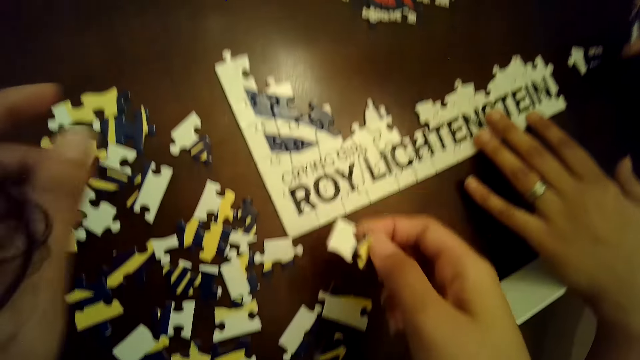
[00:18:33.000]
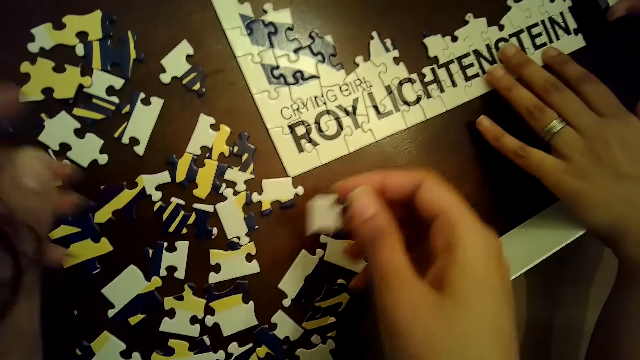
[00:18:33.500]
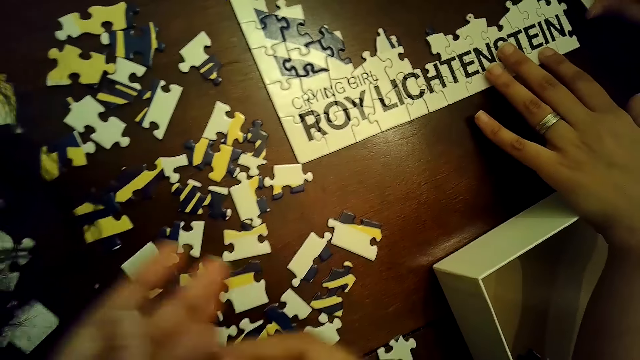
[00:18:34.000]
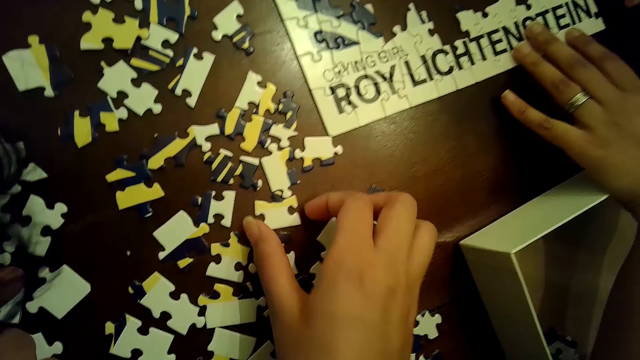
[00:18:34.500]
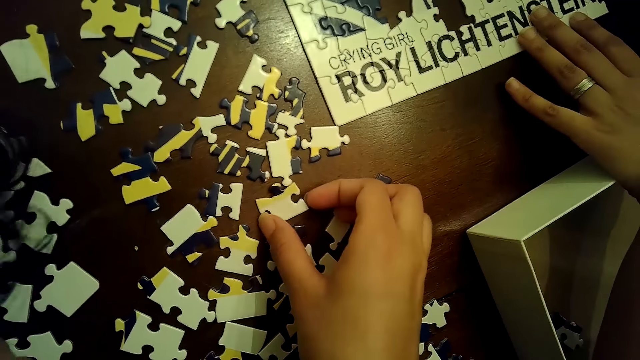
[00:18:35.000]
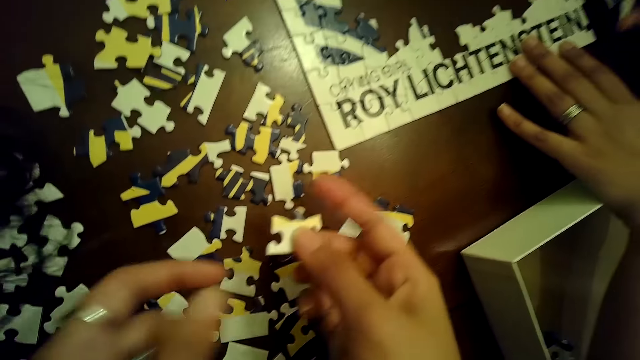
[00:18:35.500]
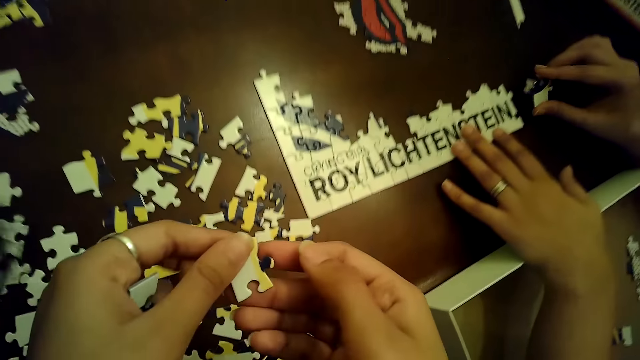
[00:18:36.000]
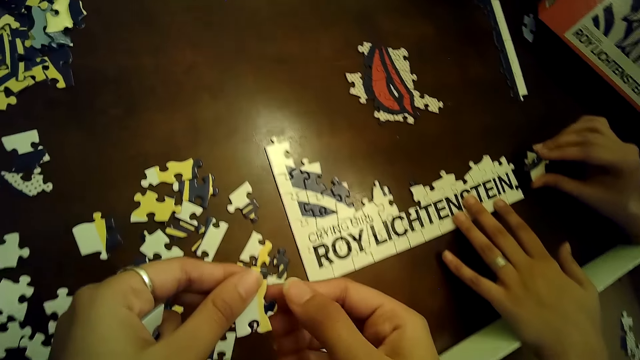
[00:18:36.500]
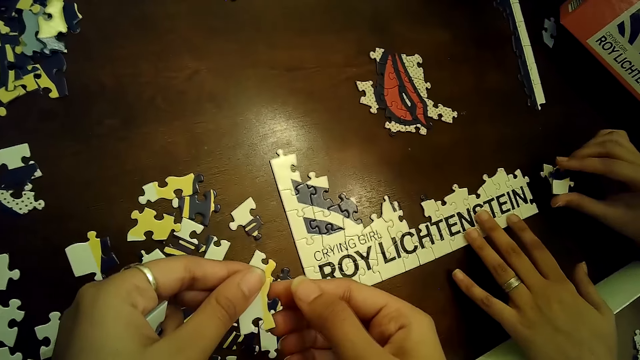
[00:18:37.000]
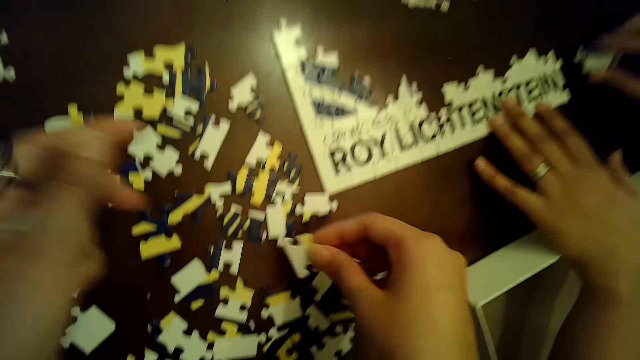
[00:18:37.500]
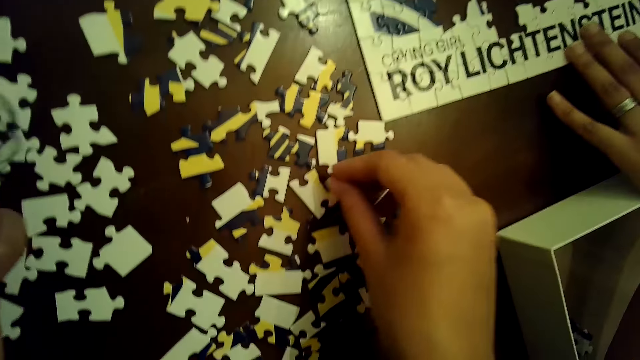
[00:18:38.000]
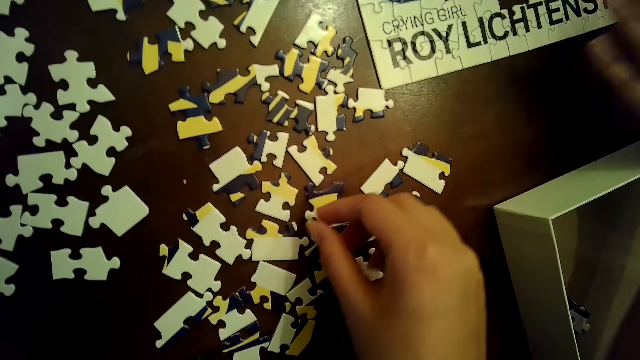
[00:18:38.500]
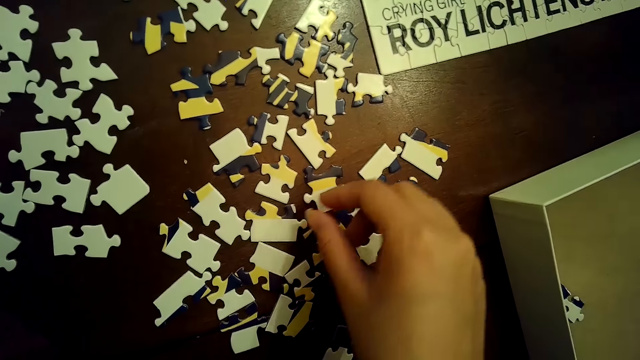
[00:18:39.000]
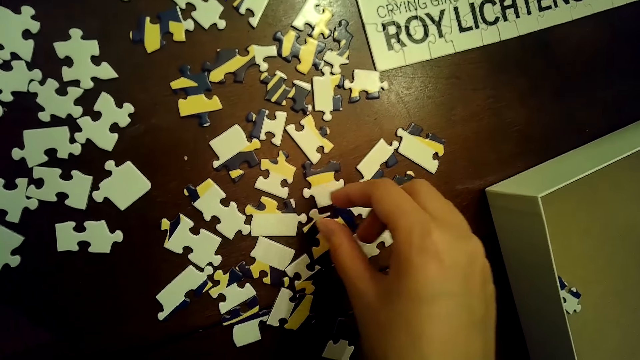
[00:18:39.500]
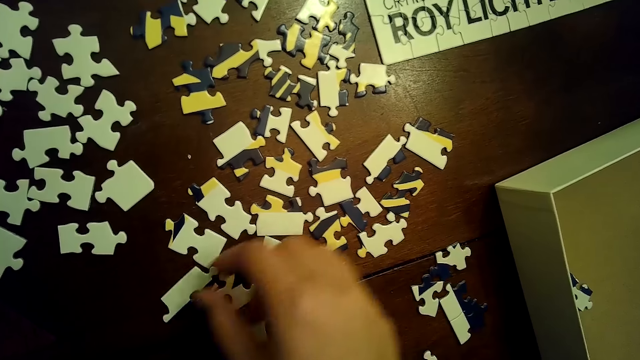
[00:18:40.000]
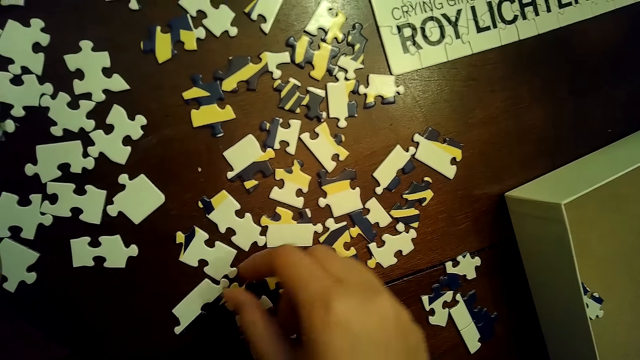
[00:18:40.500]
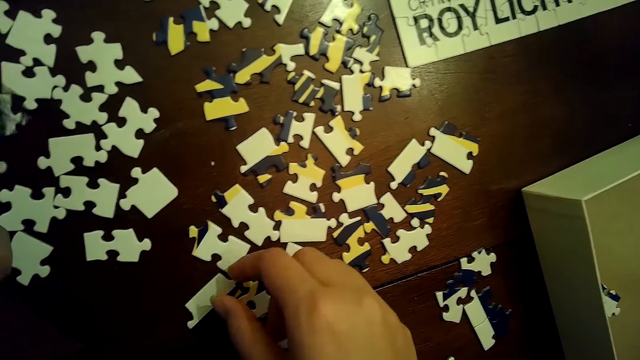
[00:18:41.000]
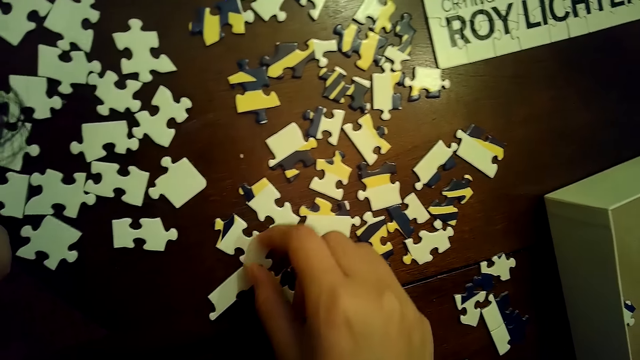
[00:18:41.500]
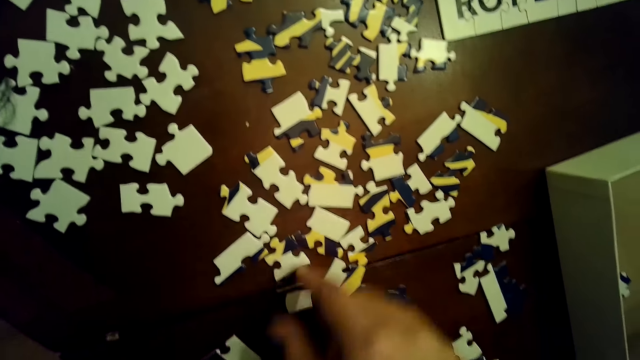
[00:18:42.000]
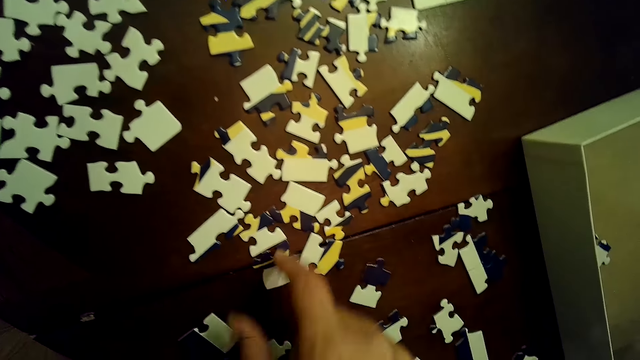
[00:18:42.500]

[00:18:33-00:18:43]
The camera wearer passes the piece of the jigsaw puzzle from her right hand to her left hand. She picks a piece of the jigsaw puzzle from the table with her right hand. She chooses cards on the table. She holds the piece of jigsaw puzzle with both hands. She drops the piece of jigsaw puzzle on the table with her right hand. A woman lifts her left hand from the tile of jigsaw table on the table. The camera wearer touches a piece of the jigsaw puzzle on the table with her right hand.

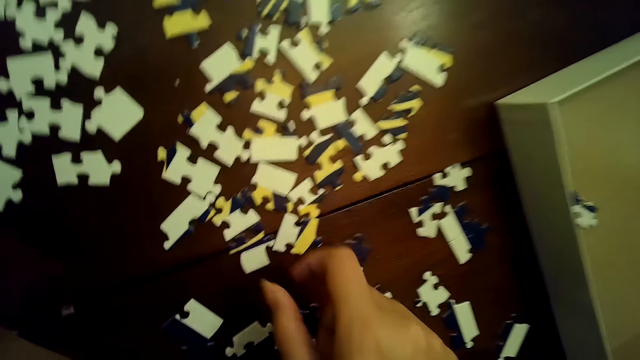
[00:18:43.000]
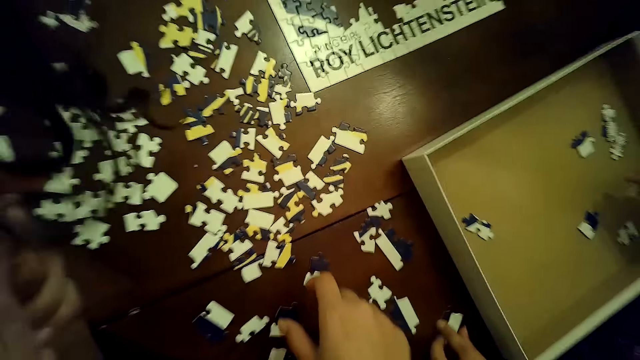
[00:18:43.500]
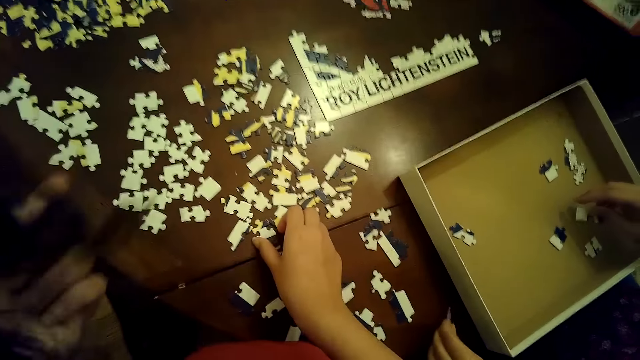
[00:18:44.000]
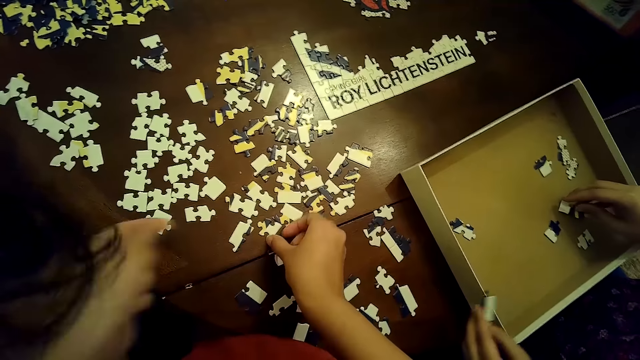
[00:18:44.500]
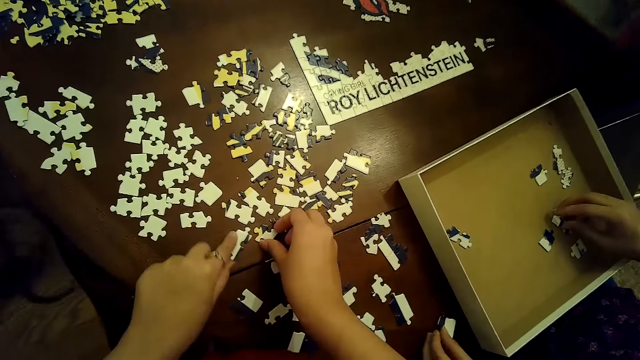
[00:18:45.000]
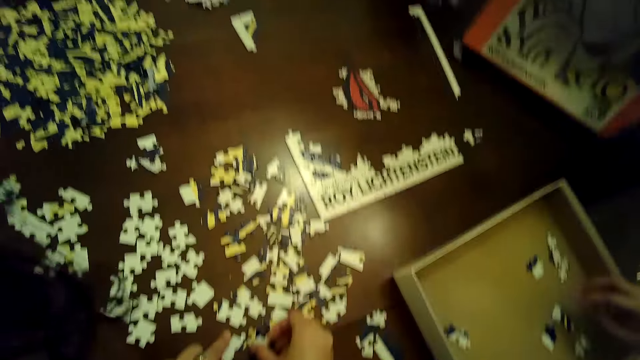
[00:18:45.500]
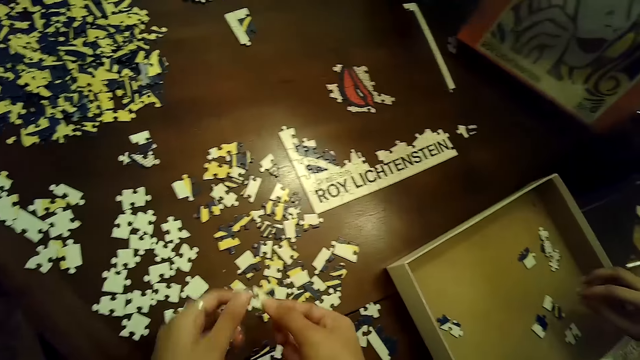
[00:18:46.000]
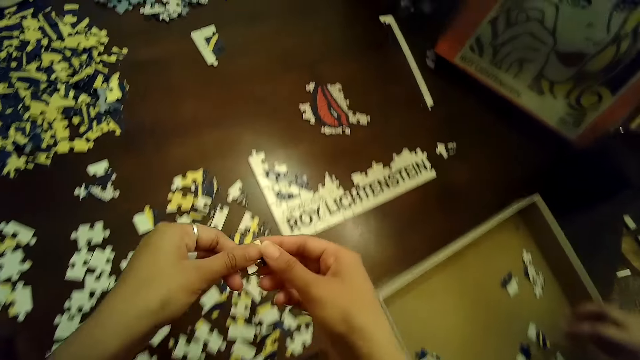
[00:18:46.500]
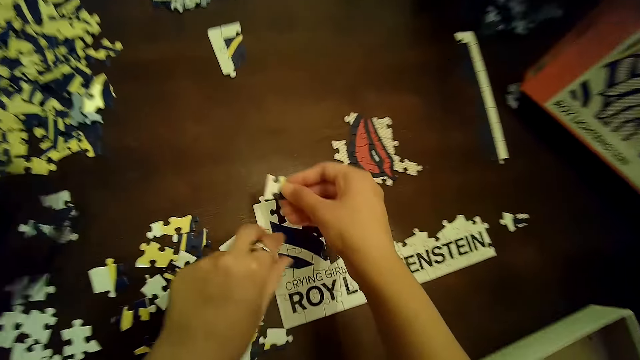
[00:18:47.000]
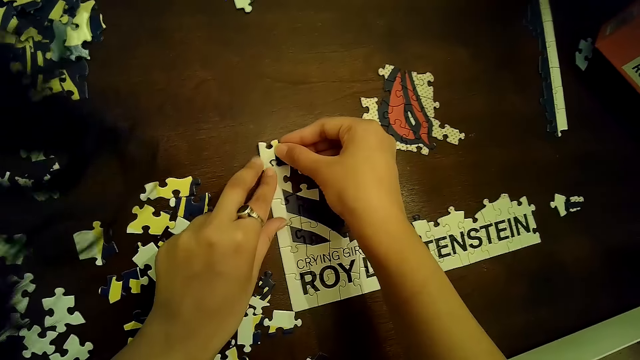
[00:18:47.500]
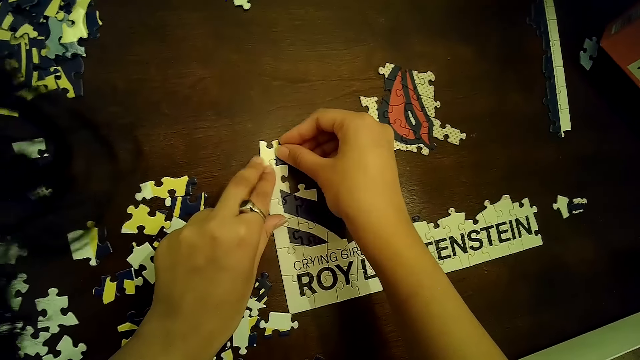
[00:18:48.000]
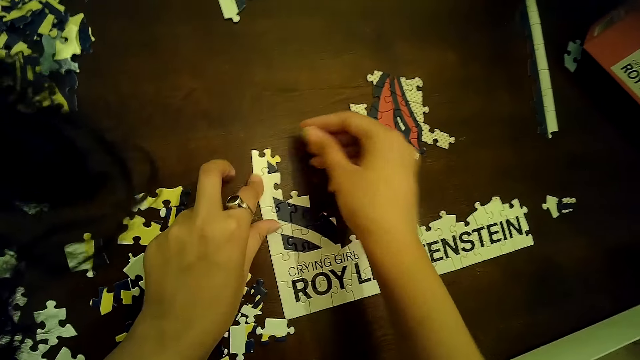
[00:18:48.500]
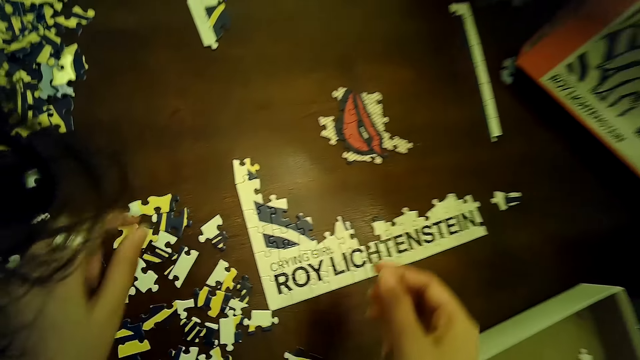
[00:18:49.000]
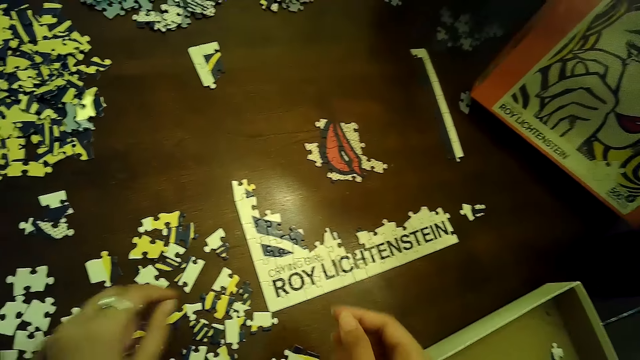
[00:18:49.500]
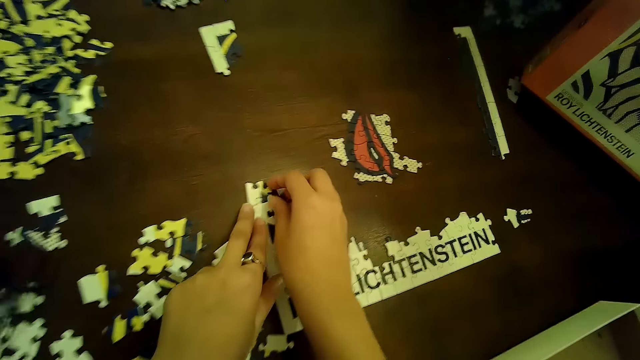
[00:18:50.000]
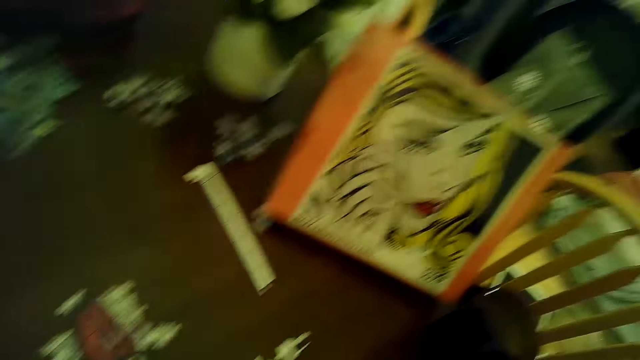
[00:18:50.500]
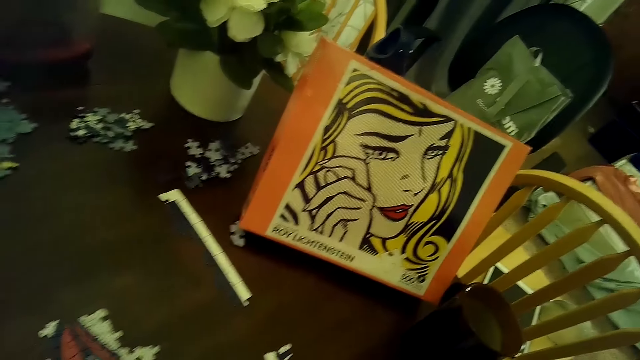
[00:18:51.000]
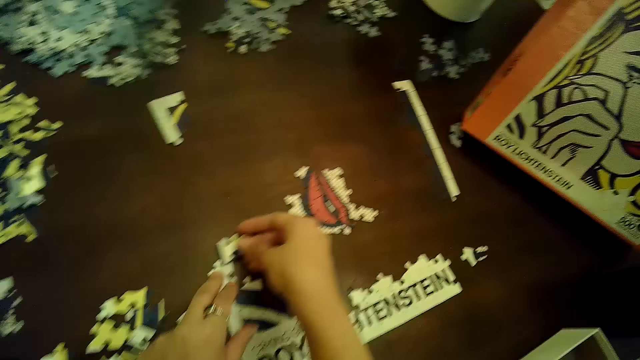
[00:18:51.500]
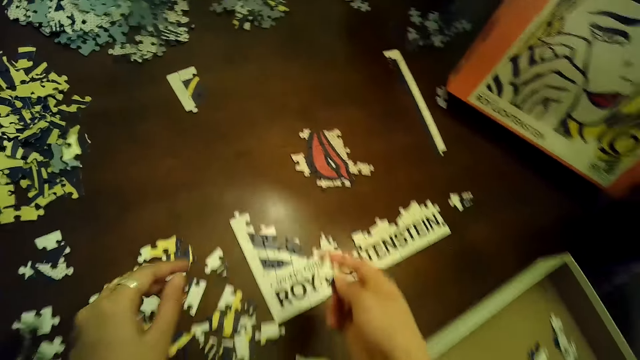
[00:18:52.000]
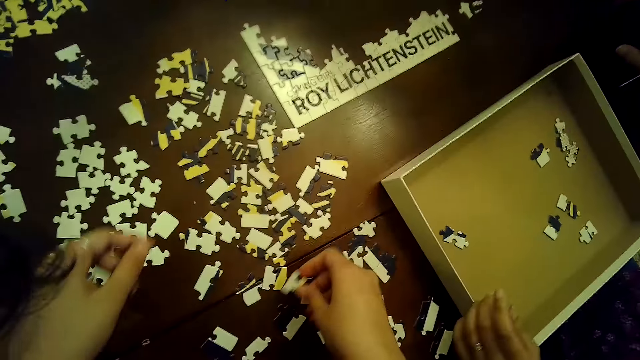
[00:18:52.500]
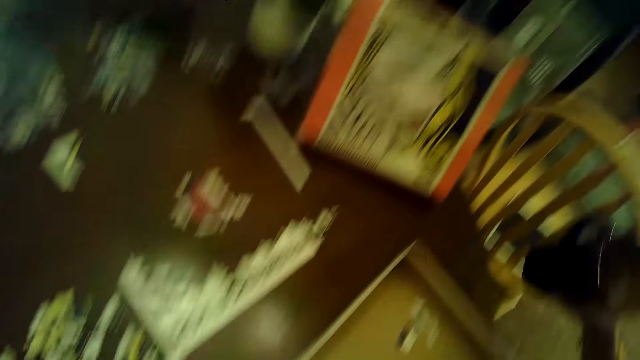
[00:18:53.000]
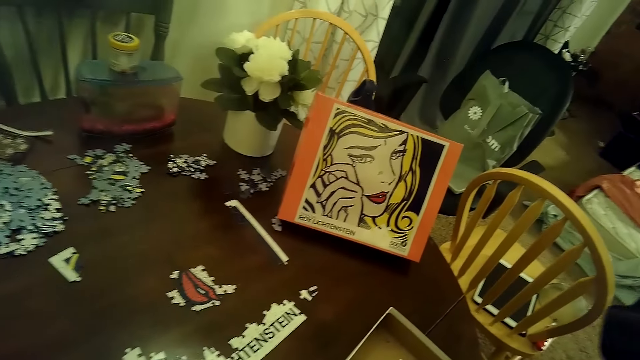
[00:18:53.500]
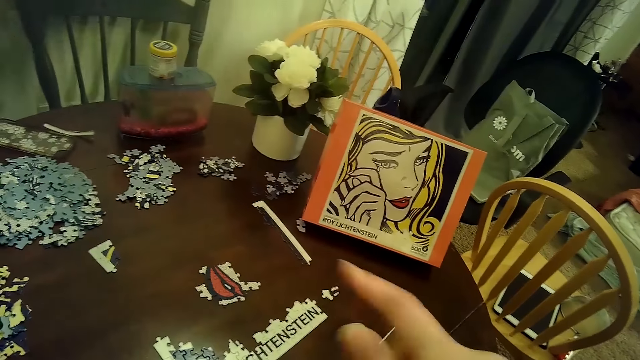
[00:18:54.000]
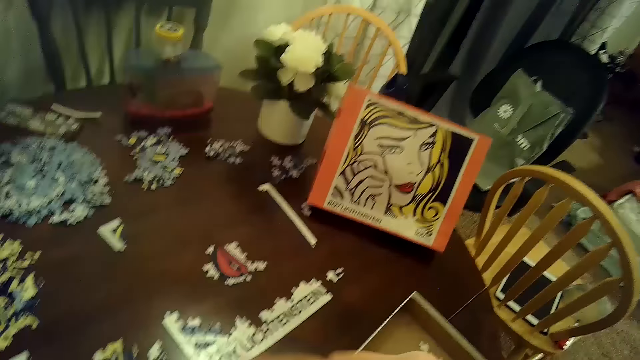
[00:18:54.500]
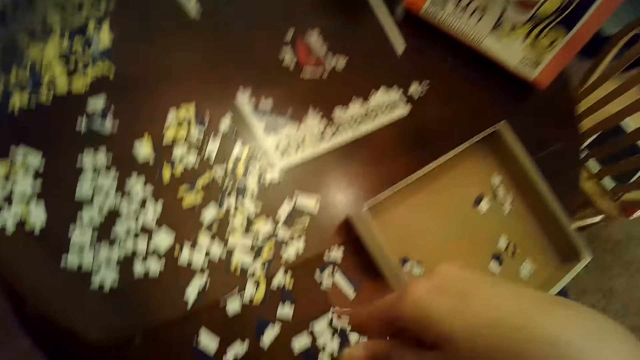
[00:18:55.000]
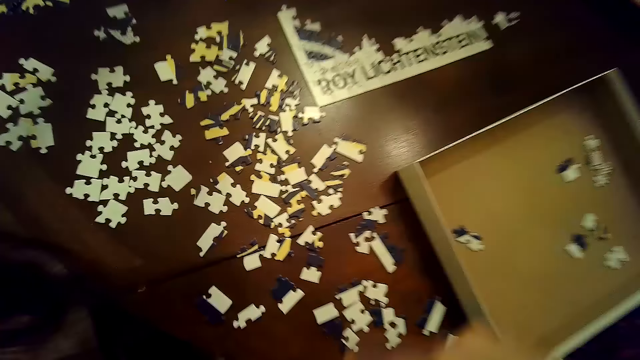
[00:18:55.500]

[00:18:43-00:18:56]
A woman picks the piece of the jigsaw puzzle from the table with her right hand. The camera wearer picks a piece of the jigsaw puzzle from the table with her right hand. She moves a piece of the jigsaw puzzle on the table with her left hand. She passes the piece of the jigsaw puzzle from her right hand to her left hand. She passes the piece of the jigsaw puzzle from her left hand to her right hand. She holds down the tile of jigsaw on the table with her left hand. She inserts the piece of jigsaw puzzle into the tile of jigsaw puzzle on the table with her right hand. She arranges cards on the table. She removes her left hand from the tile of jigsaw puzzle on the table. She picks a piece of the jigsaw puzzle from the table with her right hand. She holds down the tile of jigsaw on the table with her left hand. She drops the piece of jigsaw puzzle on the table with her right hand.
